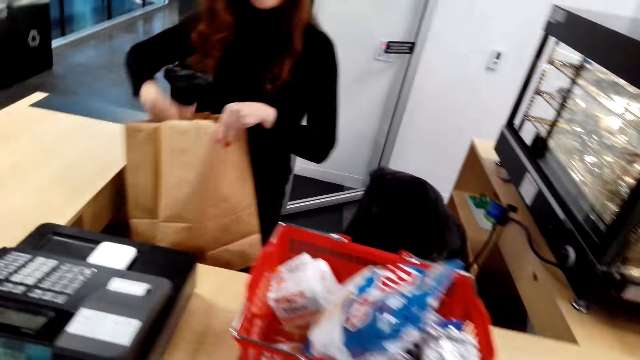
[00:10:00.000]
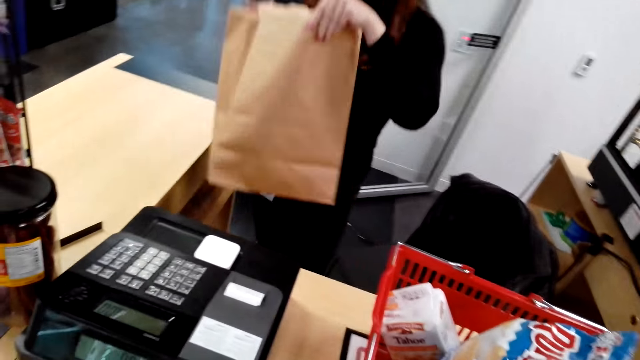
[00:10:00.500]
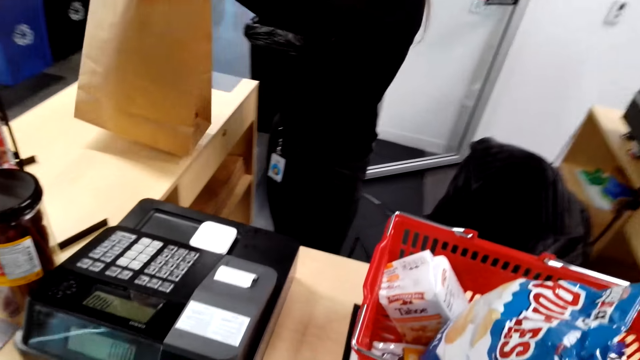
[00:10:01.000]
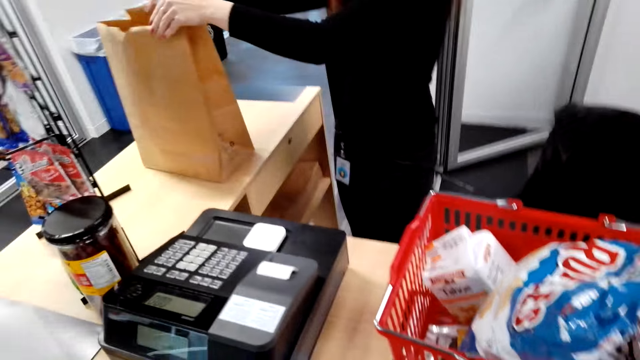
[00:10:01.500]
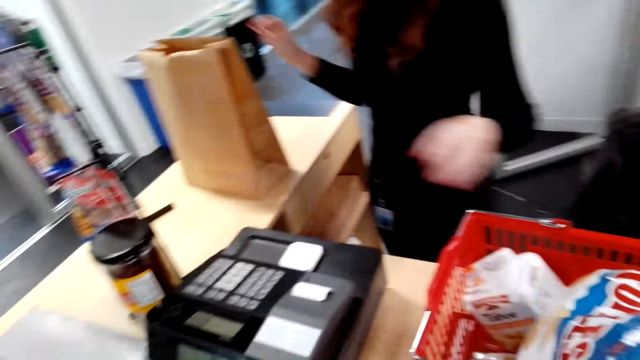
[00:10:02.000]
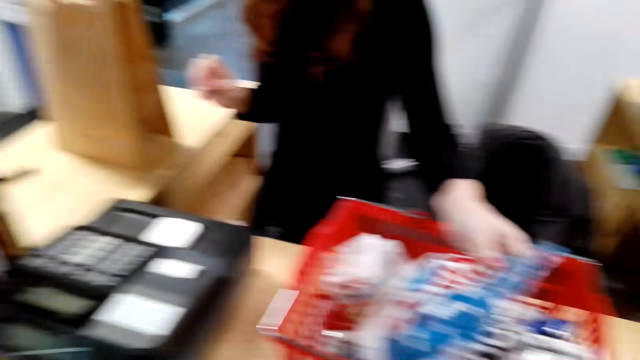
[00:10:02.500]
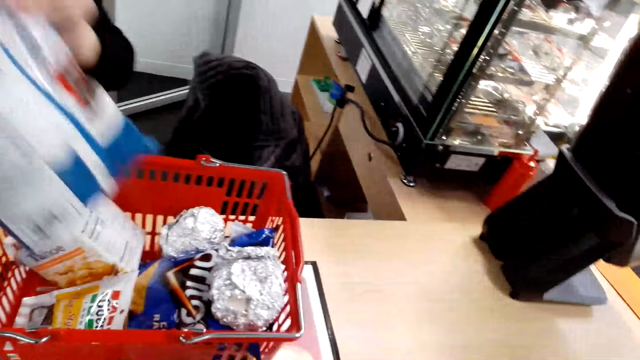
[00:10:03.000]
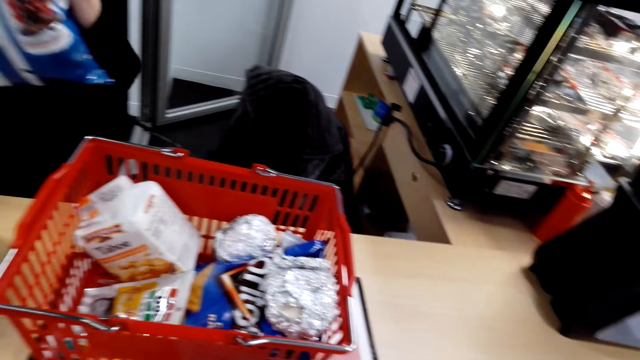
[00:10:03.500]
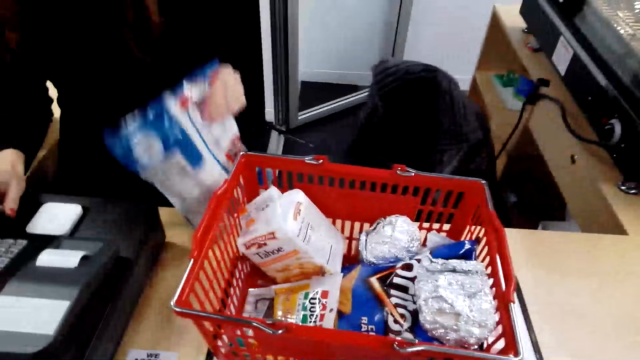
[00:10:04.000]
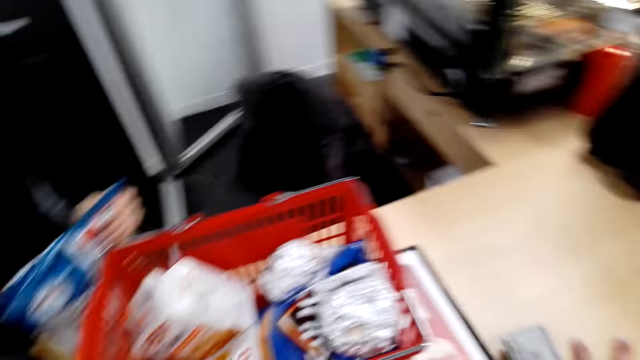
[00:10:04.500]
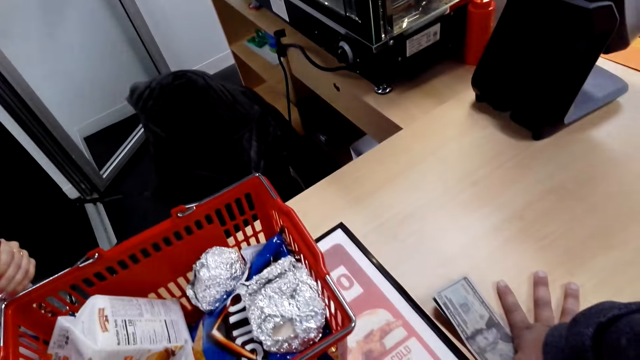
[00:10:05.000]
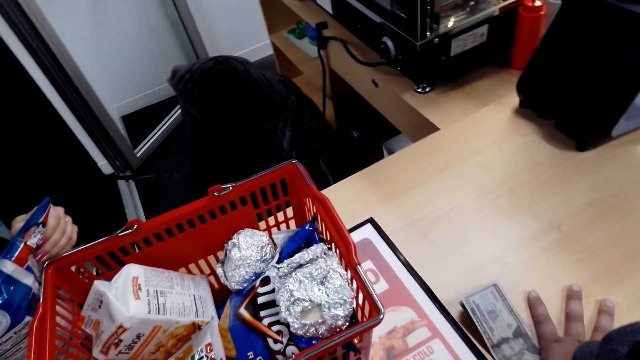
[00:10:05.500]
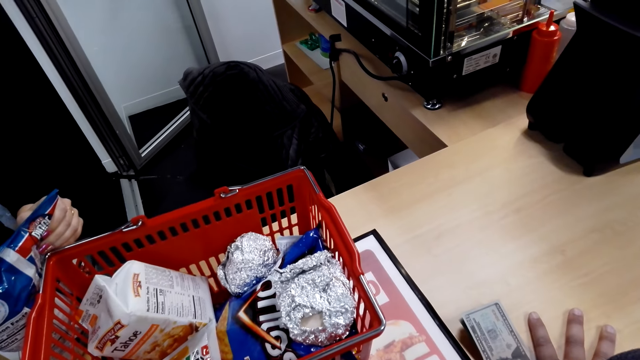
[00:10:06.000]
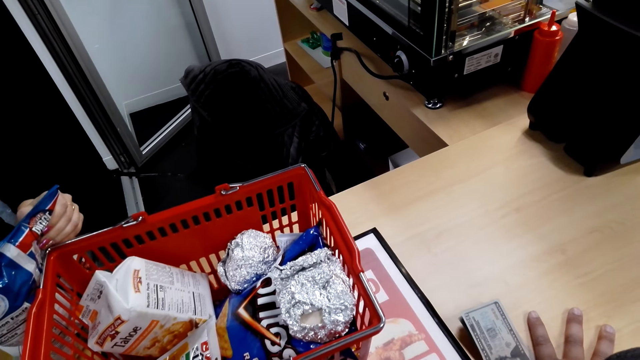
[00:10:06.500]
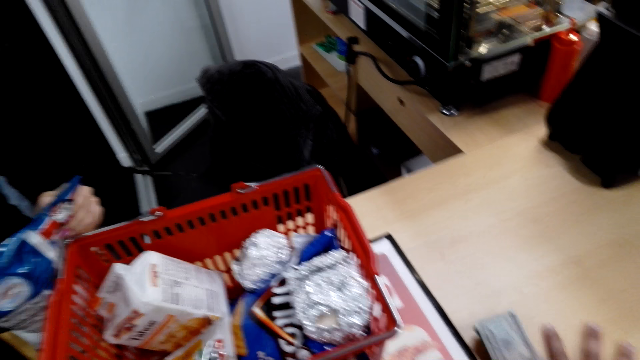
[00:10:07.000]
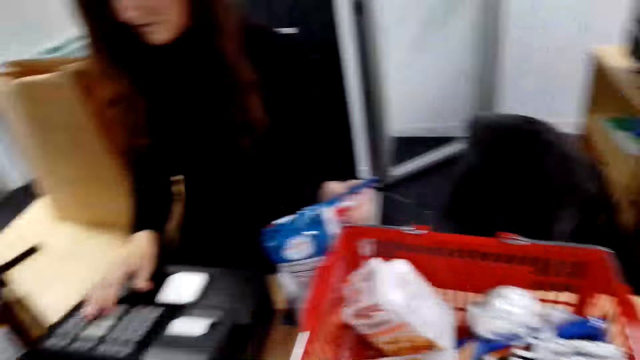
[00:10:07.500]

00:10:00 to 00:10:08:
The camera wearer holds something. They put the candy bars in the shopping basket. A cashier holds a packing bag. The cashier picks a packet from the basket. The camera wearer talks. The cashier places something on the table.

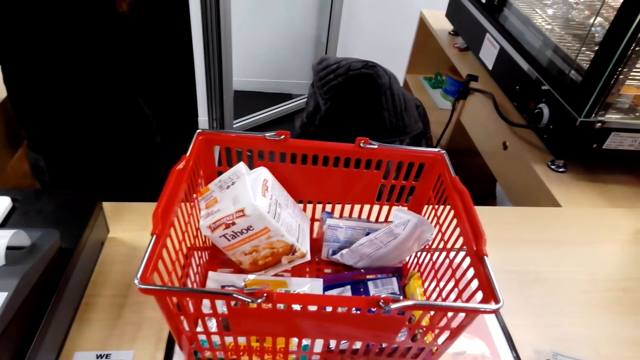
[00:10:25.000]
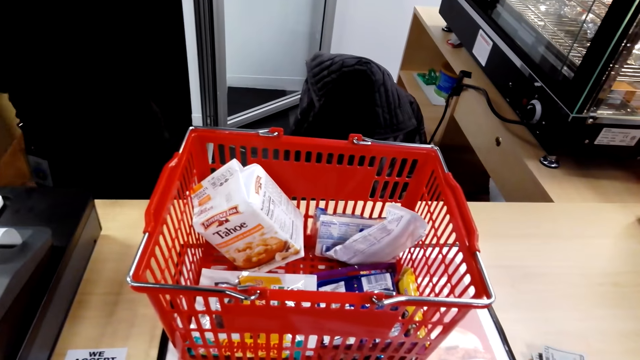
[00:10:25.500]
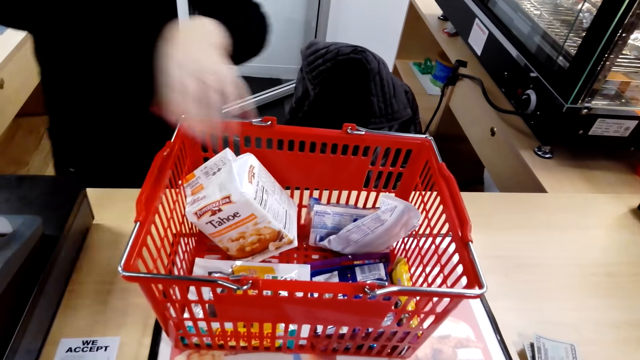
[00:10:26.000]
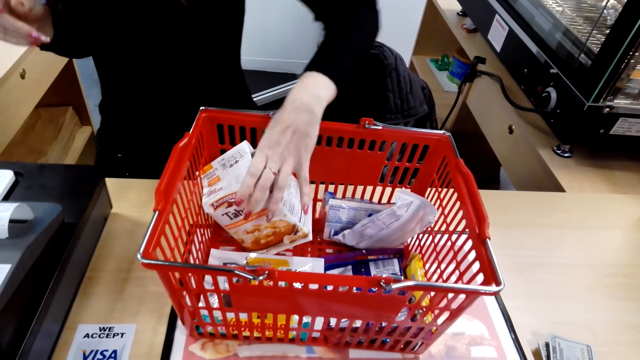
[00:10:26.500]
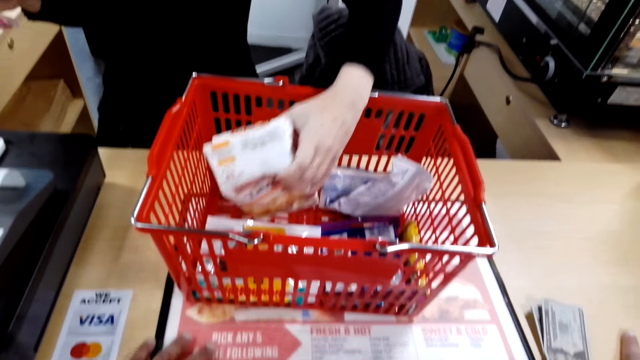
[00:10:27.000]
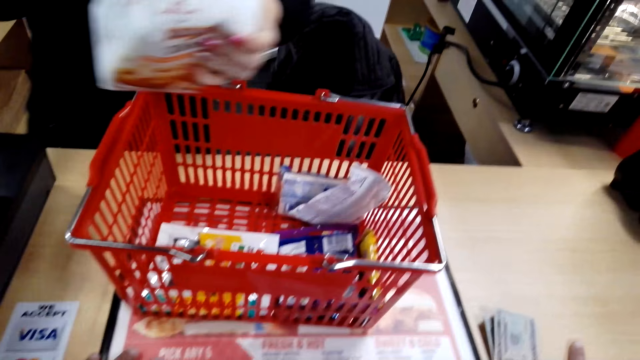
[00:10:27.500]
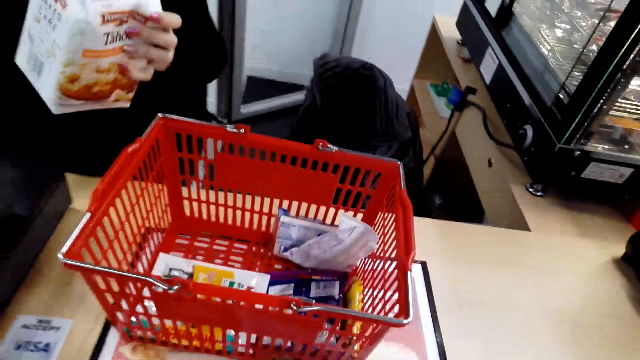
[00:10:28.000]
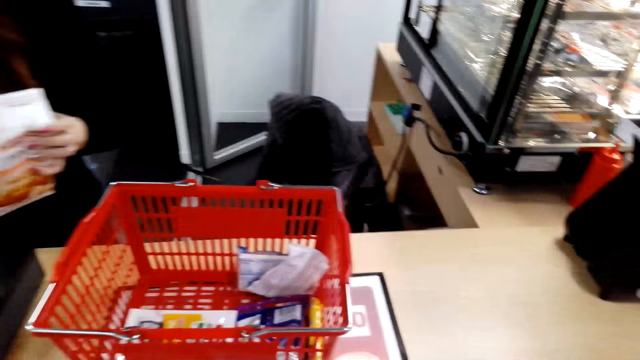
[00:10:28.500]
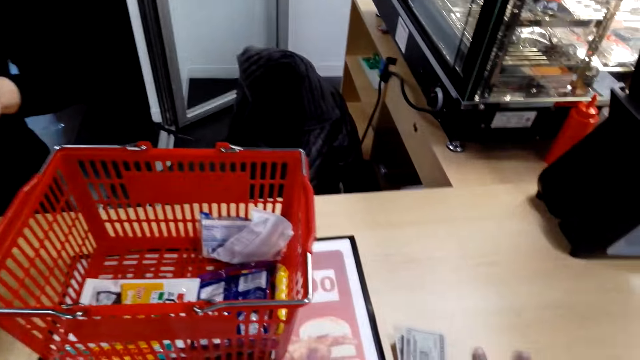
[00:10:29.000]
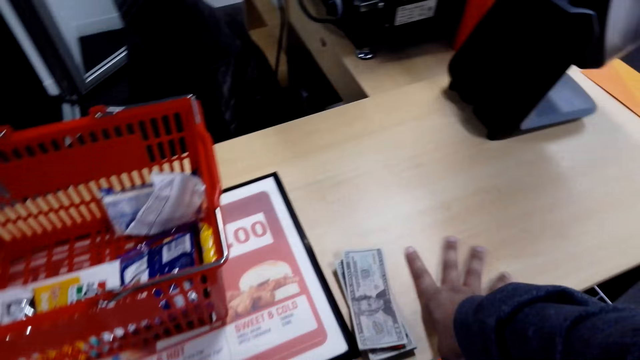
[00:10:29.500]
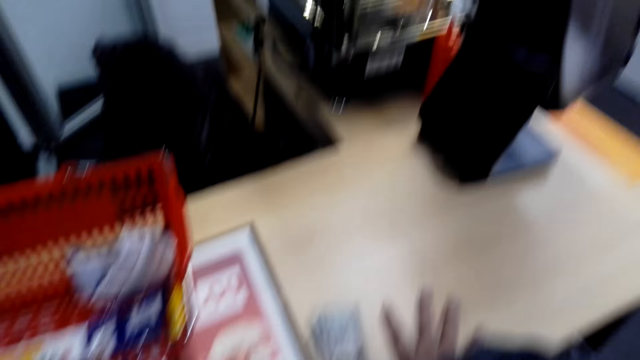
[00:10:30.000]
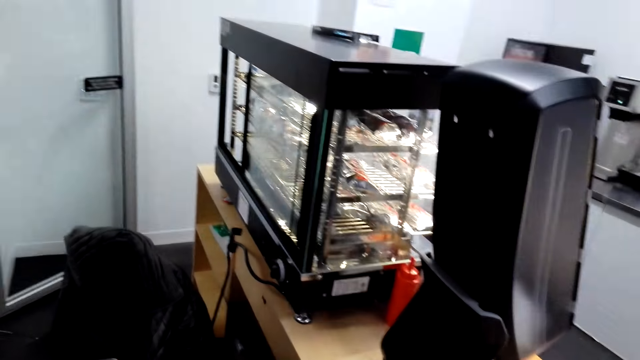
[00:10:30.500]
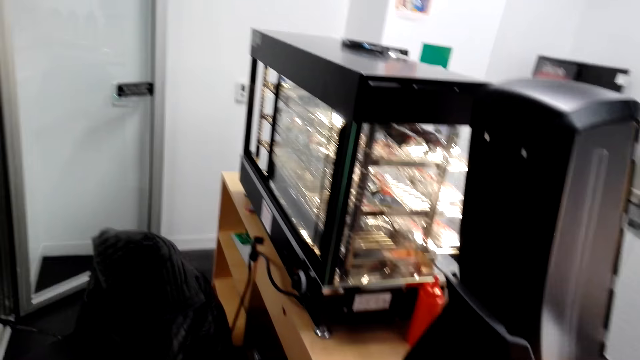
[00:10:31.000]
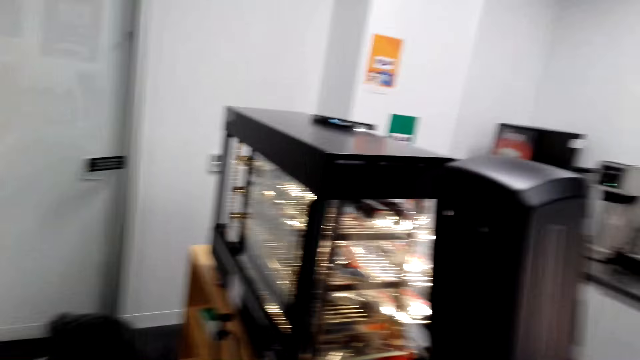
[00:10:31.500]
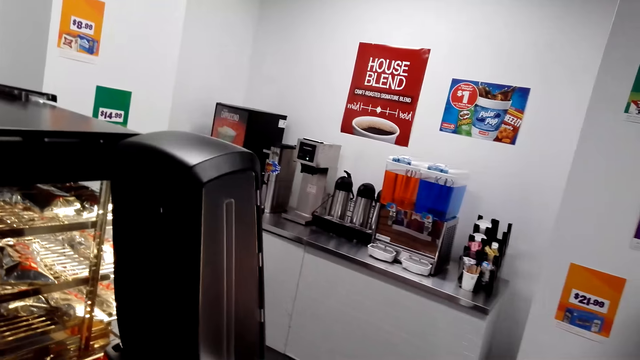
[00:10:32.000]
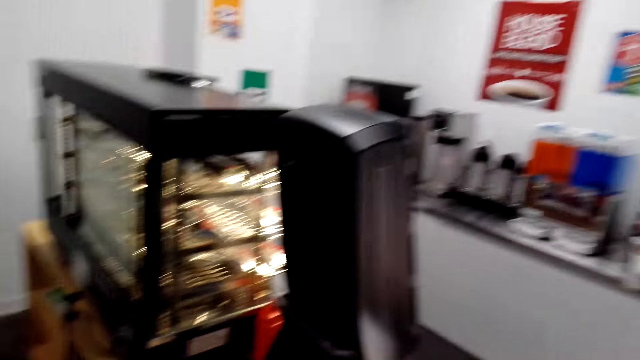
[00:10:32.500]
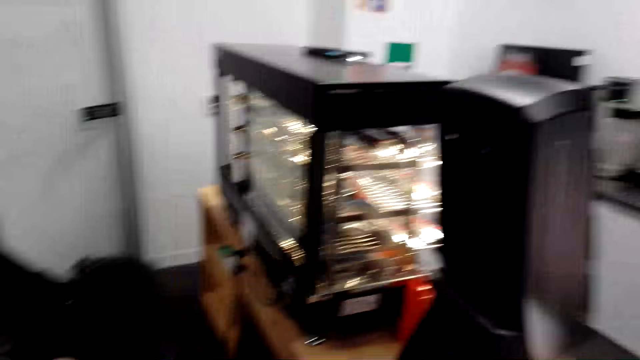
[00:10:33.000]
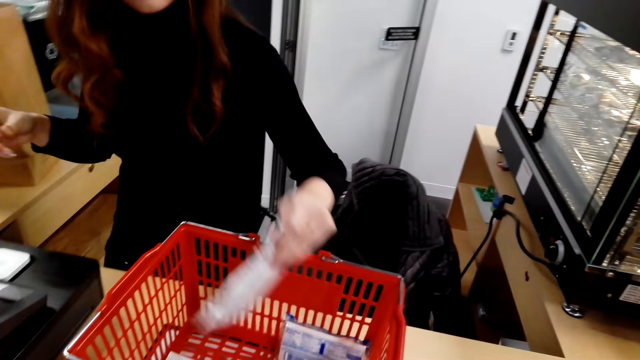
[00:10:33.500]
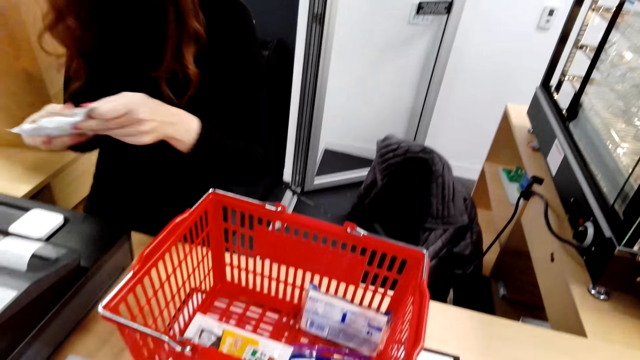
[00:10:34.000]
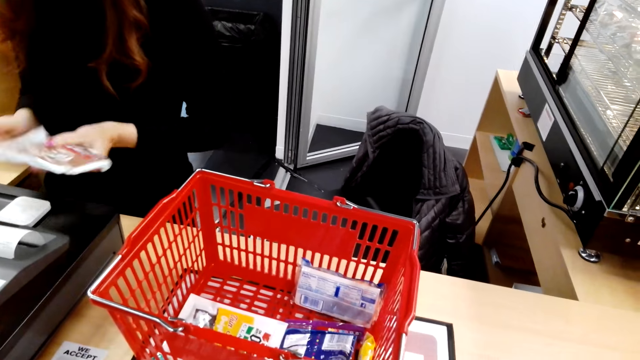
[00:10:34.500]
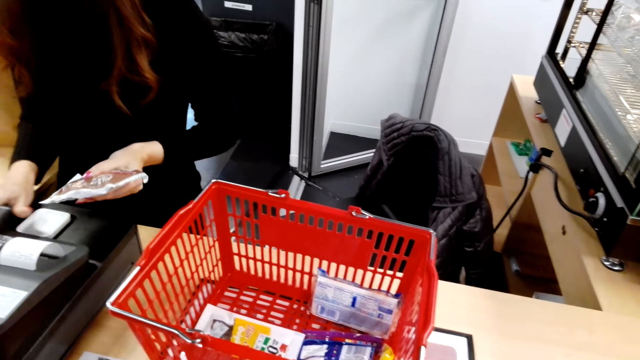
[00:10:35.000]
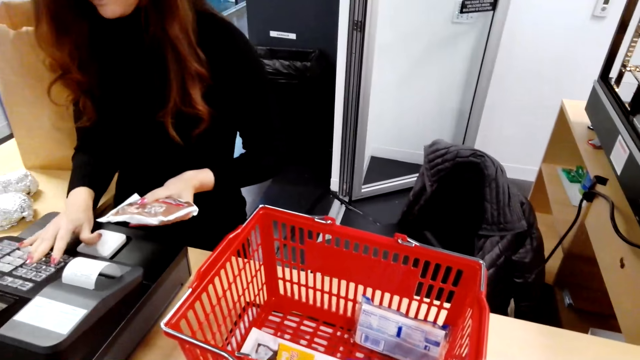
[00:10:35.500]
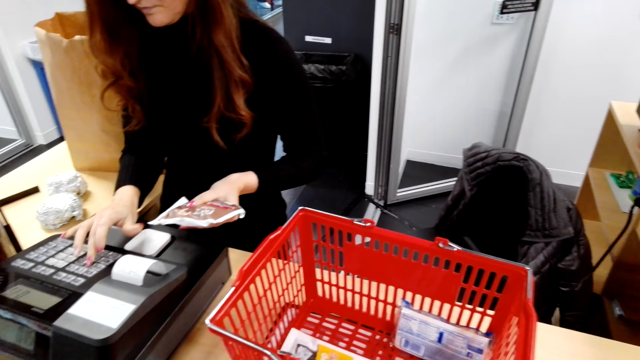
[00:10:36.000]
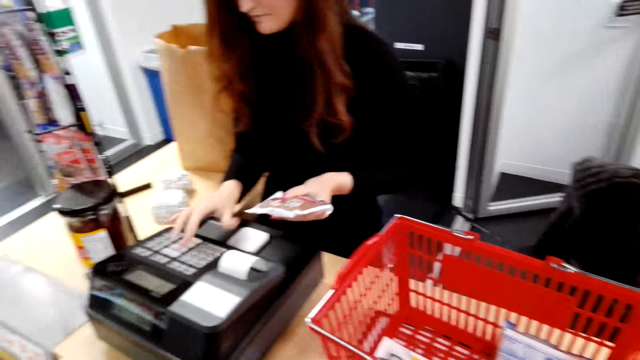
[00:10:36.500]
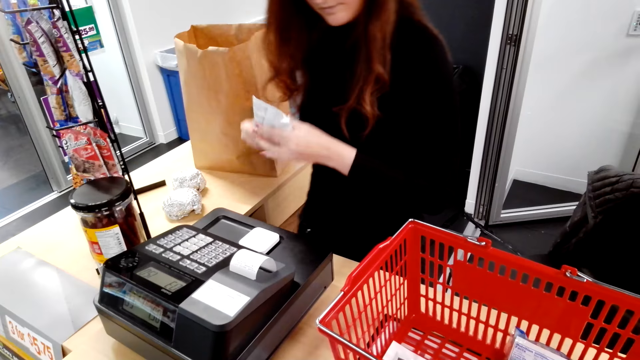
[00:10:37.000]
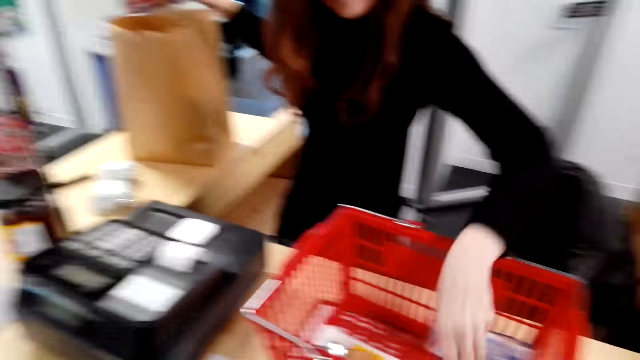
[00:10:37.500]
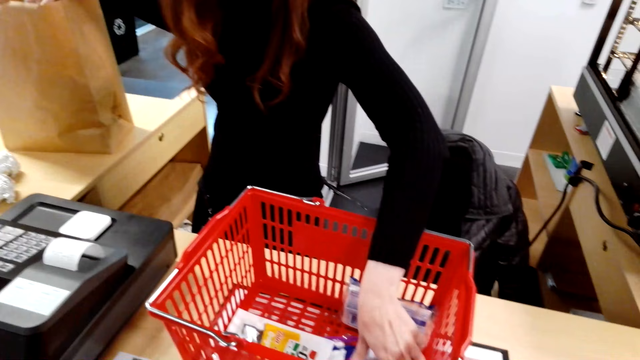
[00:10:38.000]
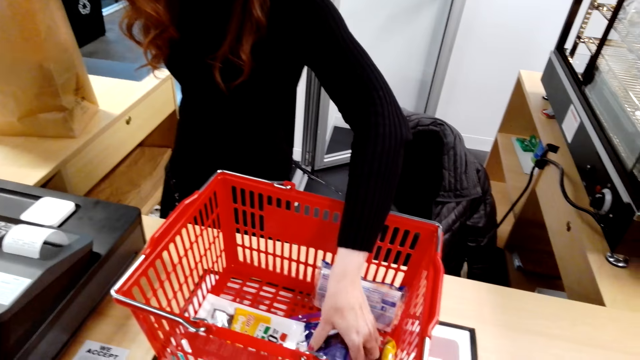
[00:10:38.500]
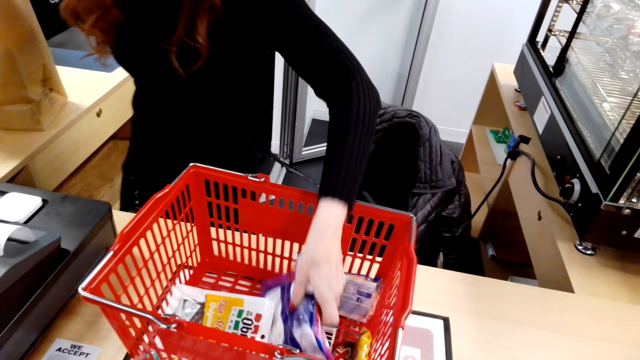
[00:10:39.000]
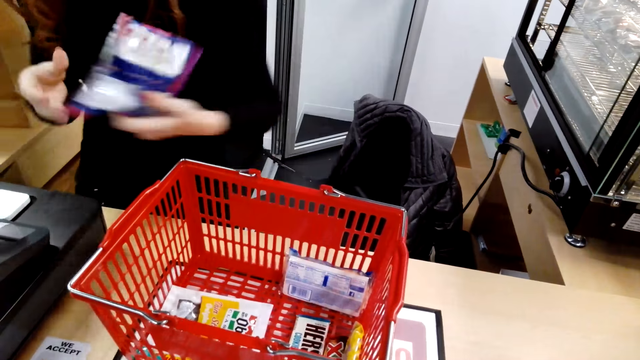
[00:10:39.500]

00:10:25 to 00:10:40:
The cashier packs items in the packing bag. The cashier picks a packet. The camera wearer looks around. The cashier picks a packet. The cashier presses the cash register machine and puts the packet in the shopping bag.
